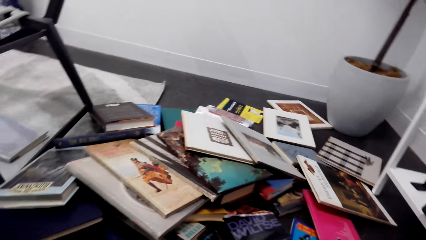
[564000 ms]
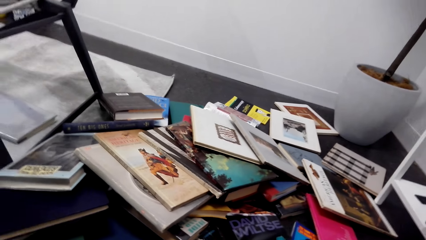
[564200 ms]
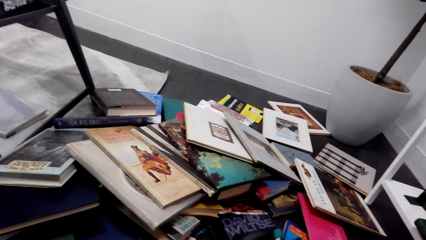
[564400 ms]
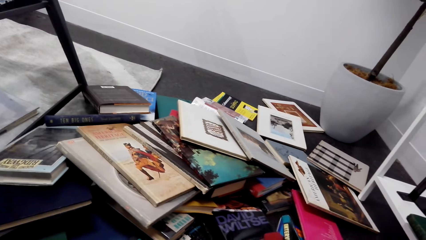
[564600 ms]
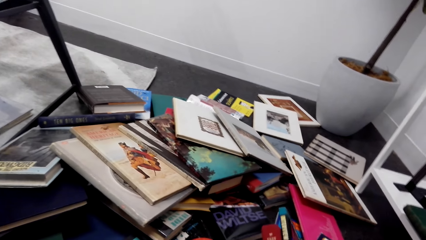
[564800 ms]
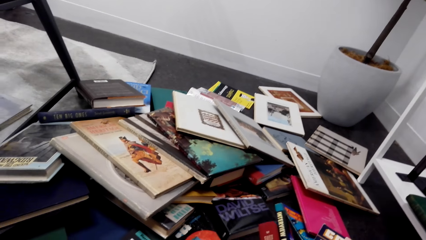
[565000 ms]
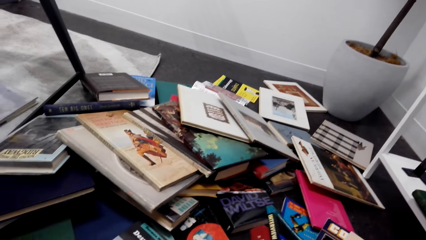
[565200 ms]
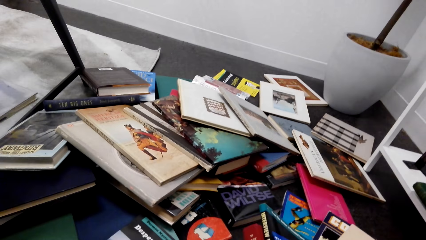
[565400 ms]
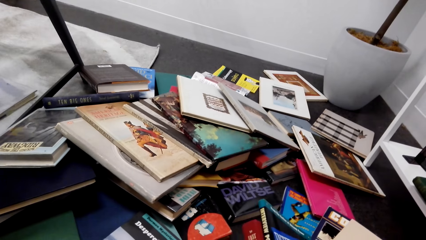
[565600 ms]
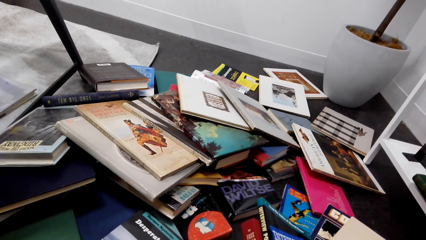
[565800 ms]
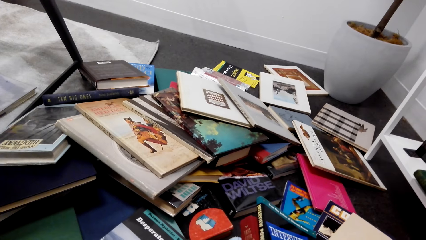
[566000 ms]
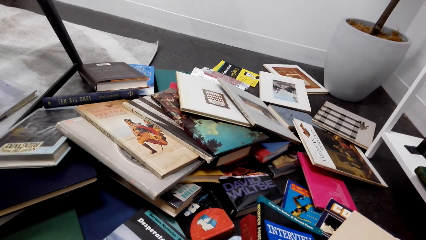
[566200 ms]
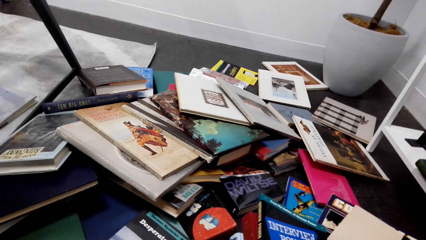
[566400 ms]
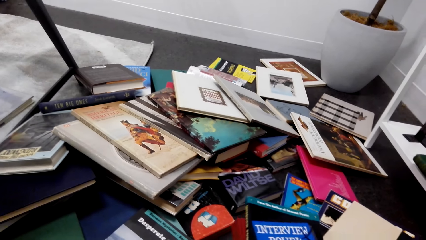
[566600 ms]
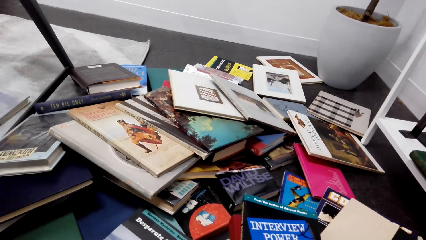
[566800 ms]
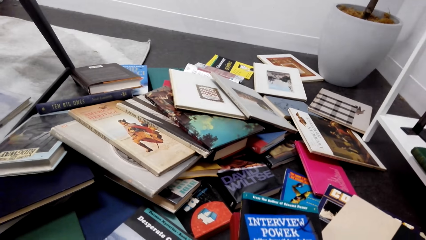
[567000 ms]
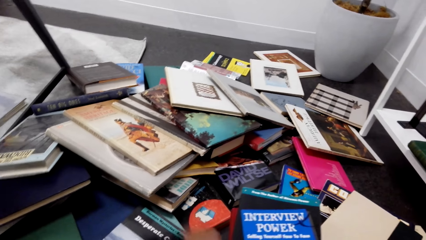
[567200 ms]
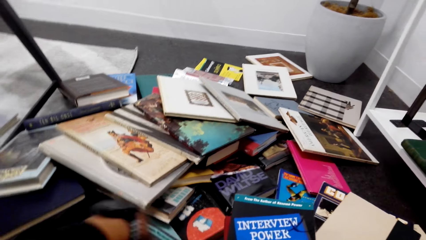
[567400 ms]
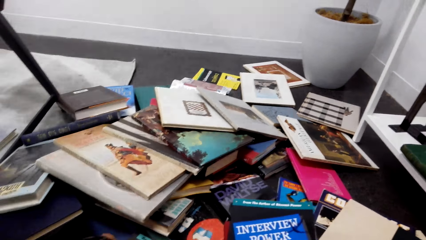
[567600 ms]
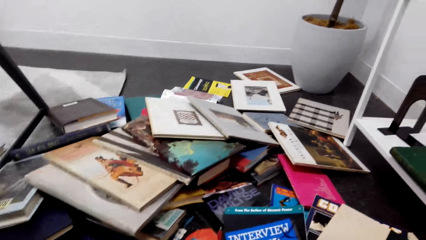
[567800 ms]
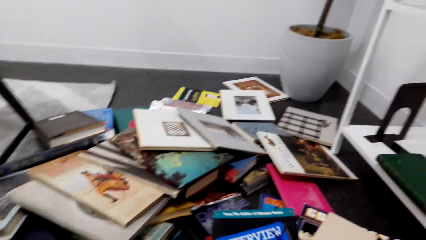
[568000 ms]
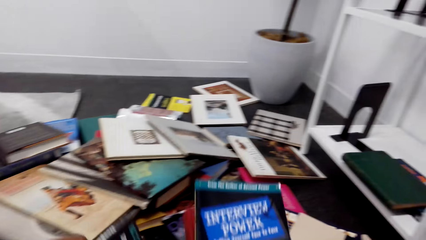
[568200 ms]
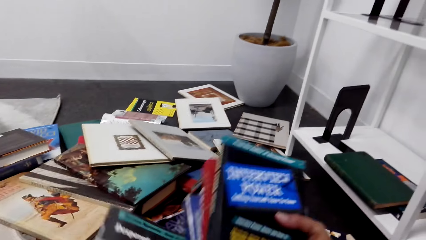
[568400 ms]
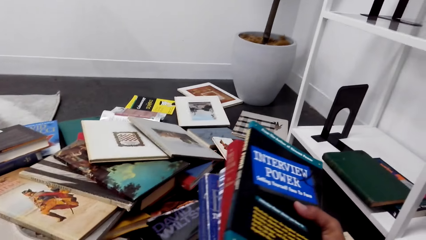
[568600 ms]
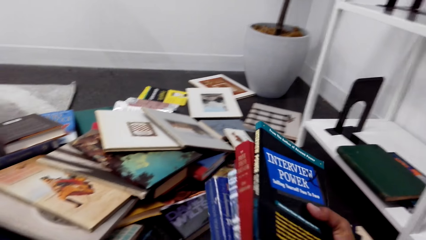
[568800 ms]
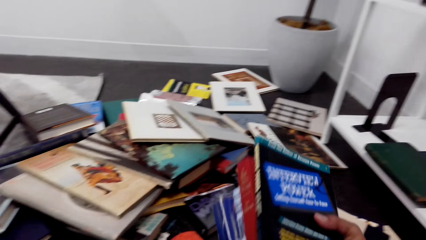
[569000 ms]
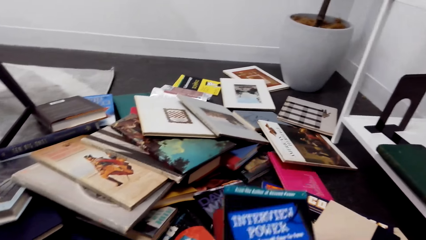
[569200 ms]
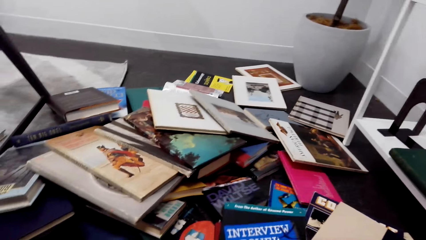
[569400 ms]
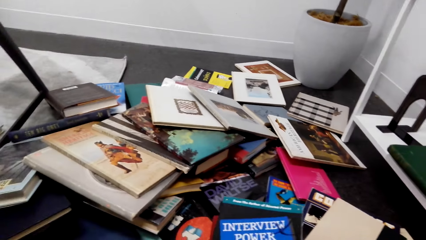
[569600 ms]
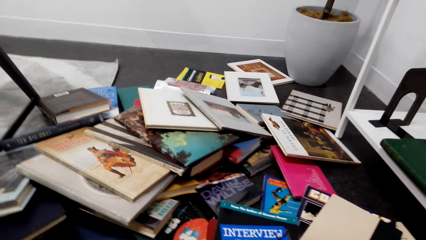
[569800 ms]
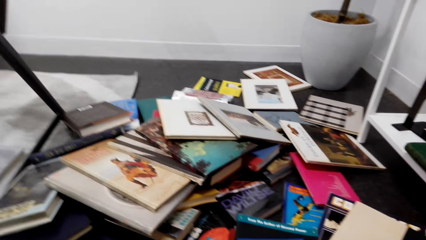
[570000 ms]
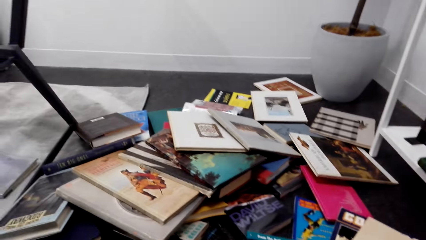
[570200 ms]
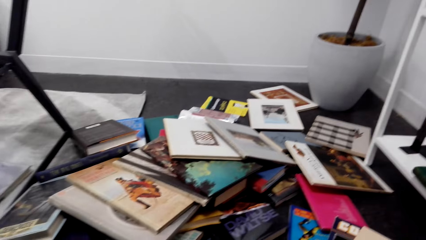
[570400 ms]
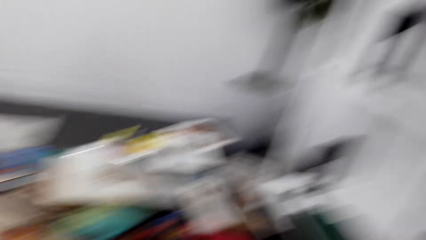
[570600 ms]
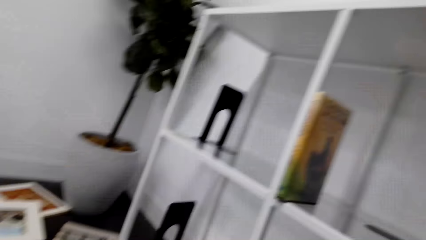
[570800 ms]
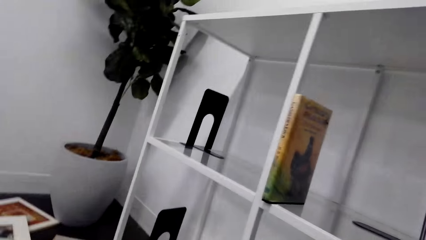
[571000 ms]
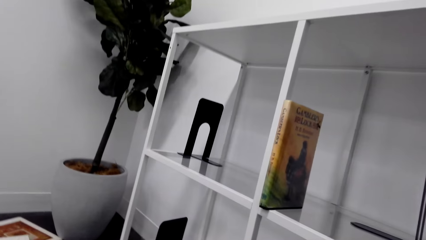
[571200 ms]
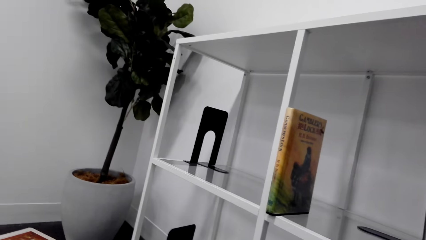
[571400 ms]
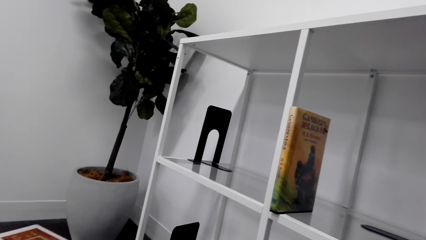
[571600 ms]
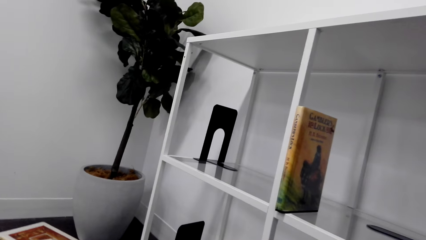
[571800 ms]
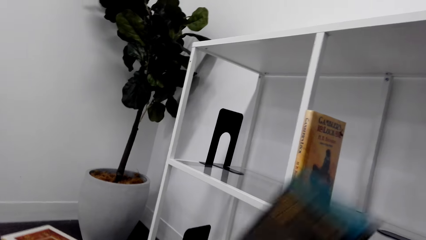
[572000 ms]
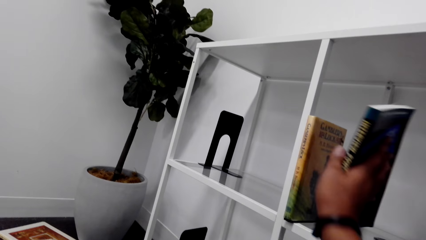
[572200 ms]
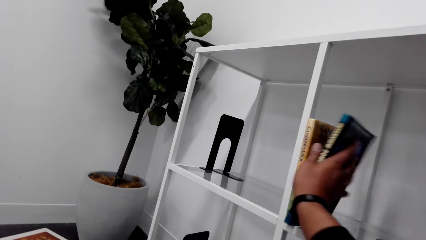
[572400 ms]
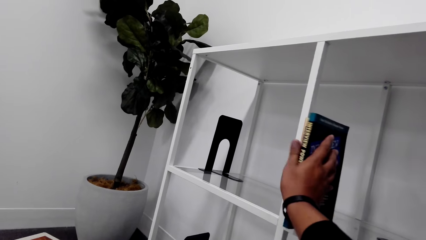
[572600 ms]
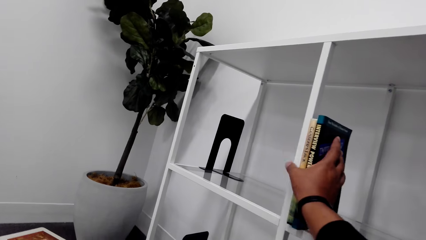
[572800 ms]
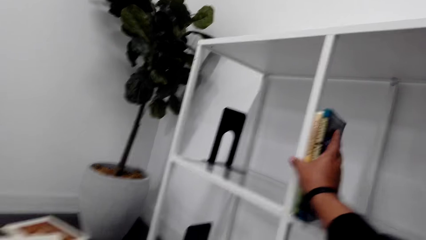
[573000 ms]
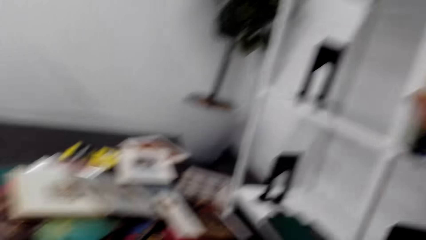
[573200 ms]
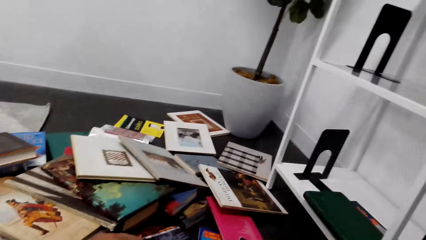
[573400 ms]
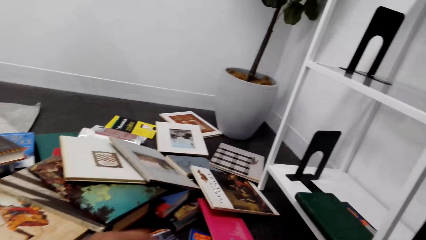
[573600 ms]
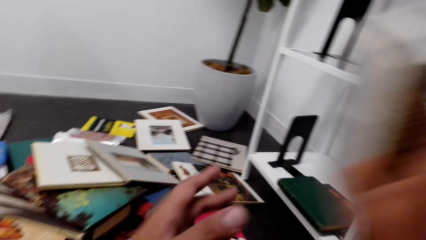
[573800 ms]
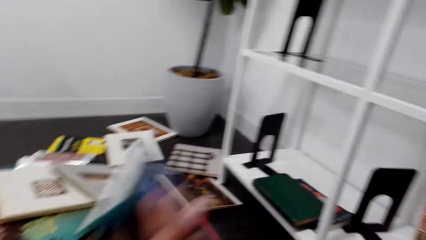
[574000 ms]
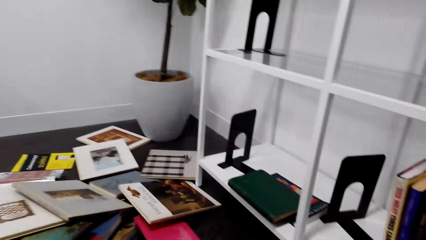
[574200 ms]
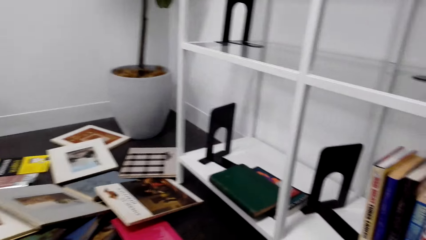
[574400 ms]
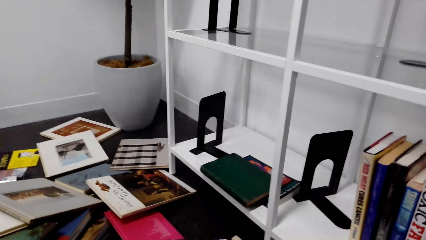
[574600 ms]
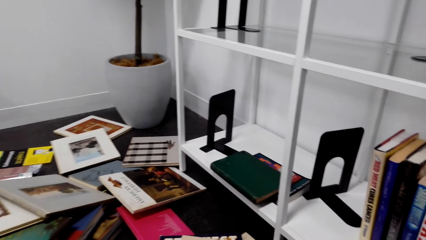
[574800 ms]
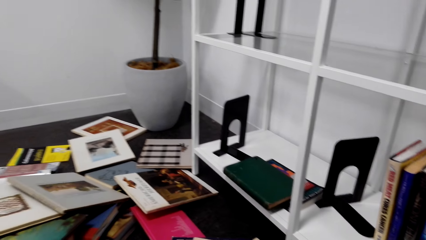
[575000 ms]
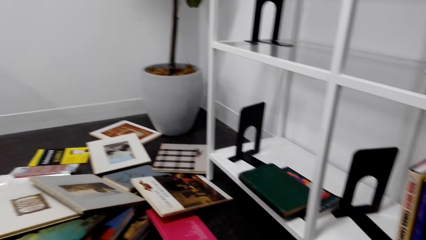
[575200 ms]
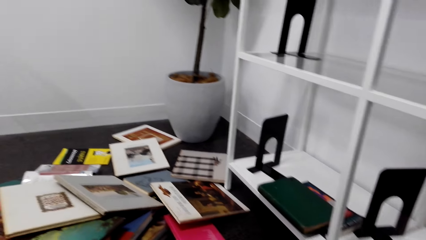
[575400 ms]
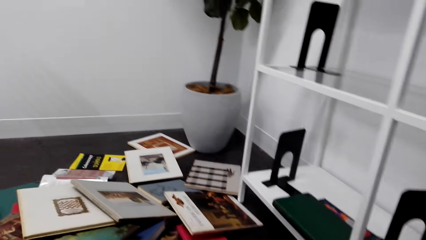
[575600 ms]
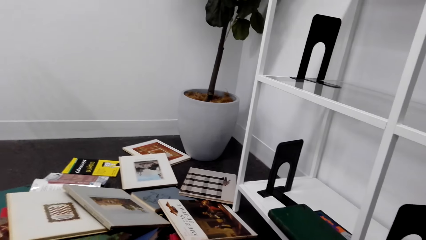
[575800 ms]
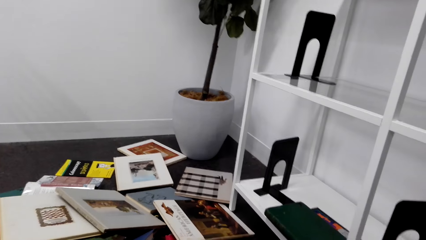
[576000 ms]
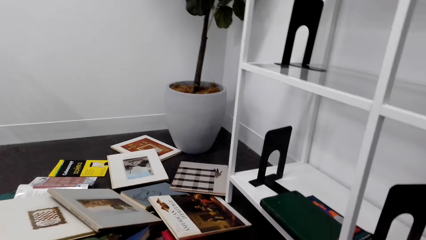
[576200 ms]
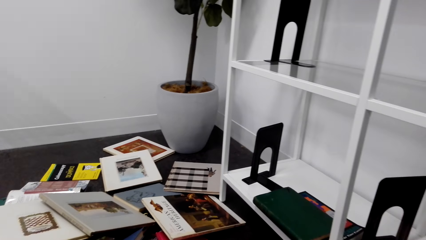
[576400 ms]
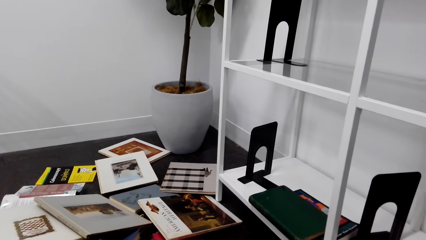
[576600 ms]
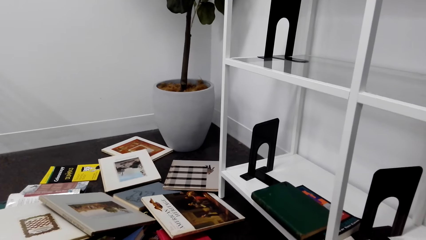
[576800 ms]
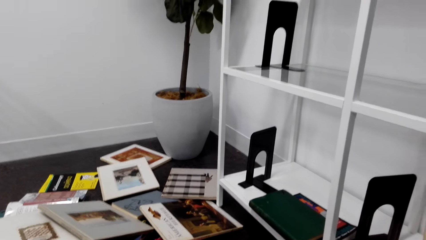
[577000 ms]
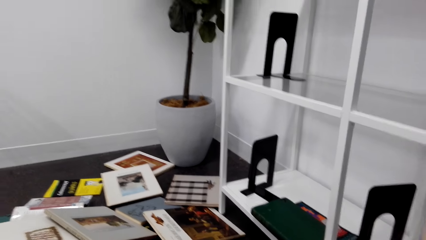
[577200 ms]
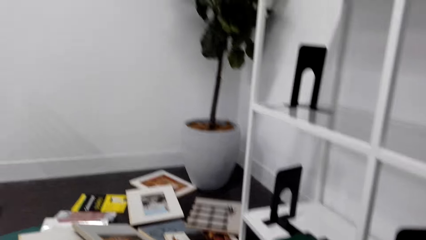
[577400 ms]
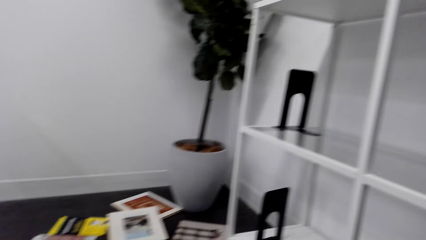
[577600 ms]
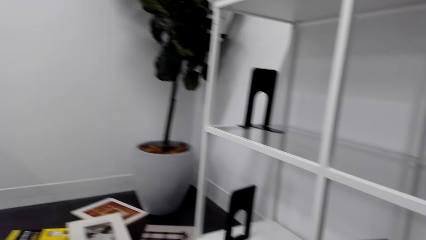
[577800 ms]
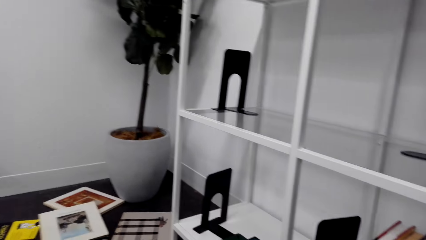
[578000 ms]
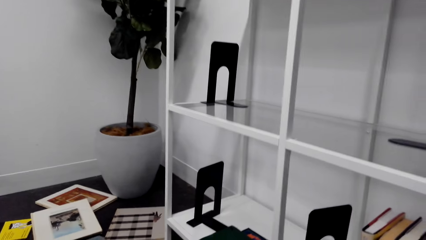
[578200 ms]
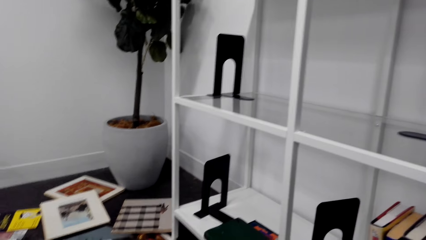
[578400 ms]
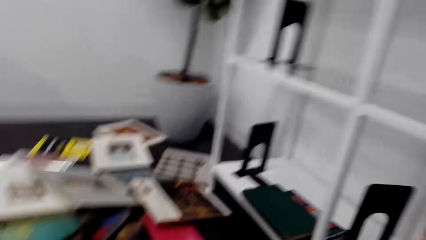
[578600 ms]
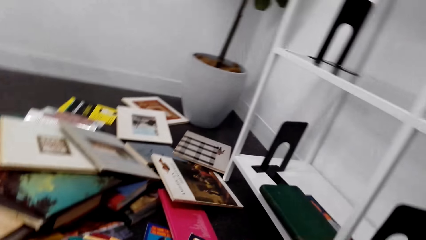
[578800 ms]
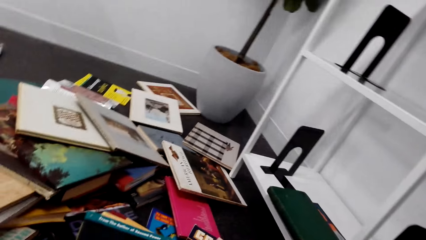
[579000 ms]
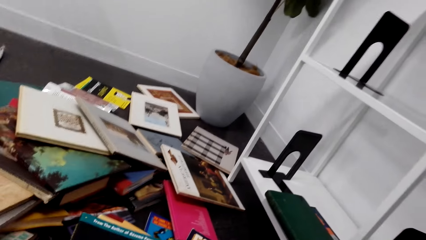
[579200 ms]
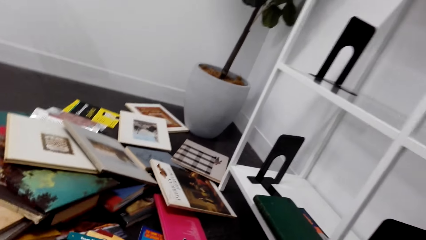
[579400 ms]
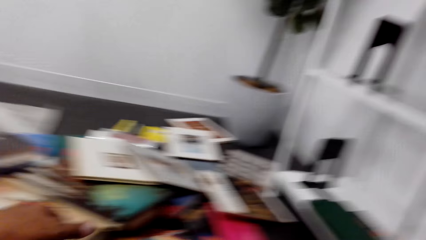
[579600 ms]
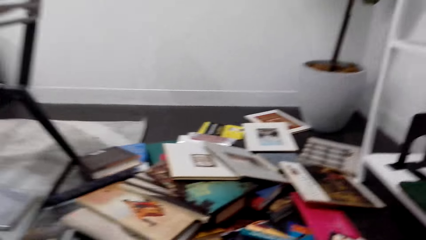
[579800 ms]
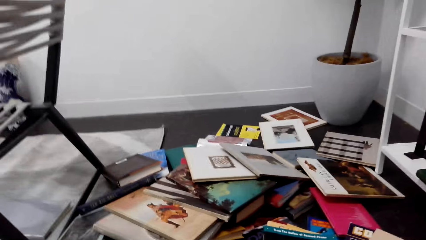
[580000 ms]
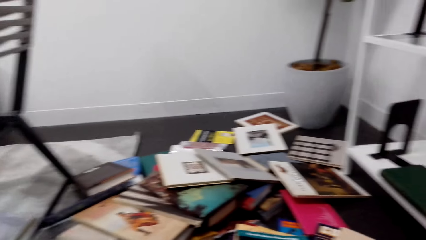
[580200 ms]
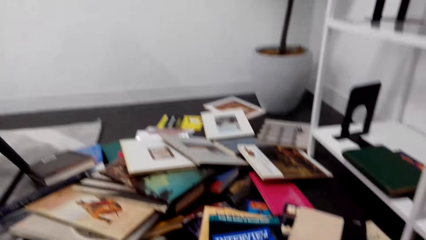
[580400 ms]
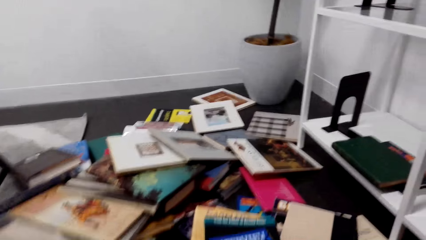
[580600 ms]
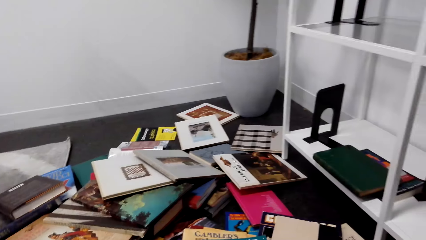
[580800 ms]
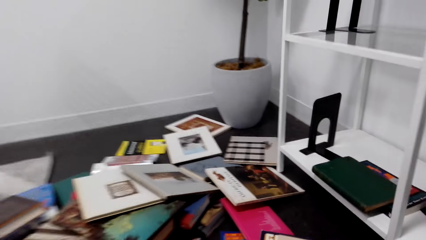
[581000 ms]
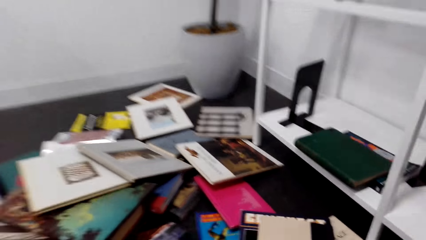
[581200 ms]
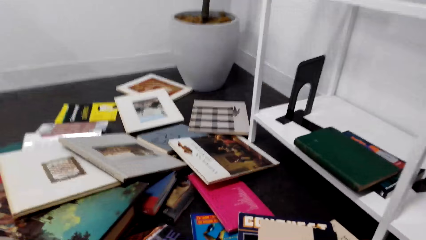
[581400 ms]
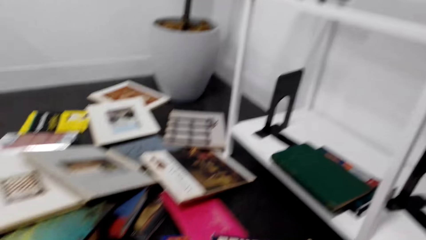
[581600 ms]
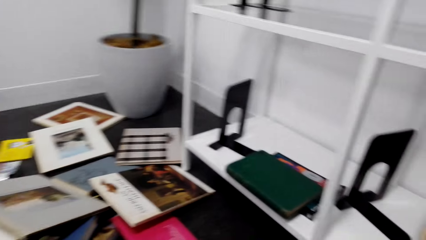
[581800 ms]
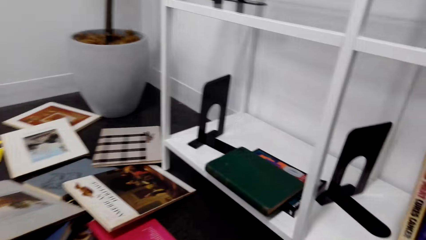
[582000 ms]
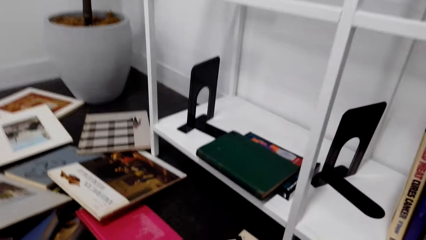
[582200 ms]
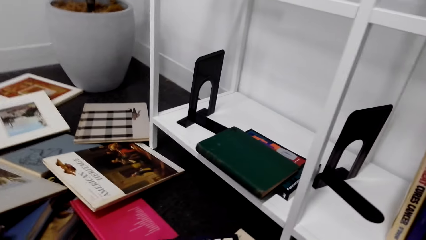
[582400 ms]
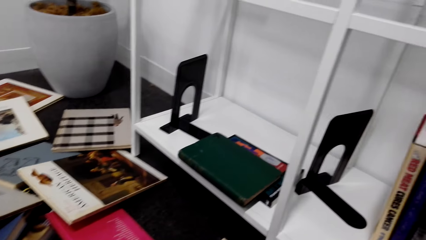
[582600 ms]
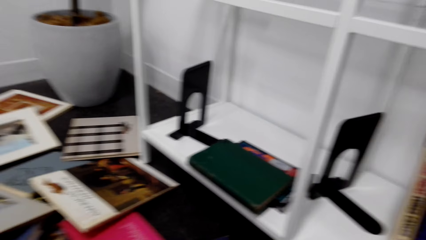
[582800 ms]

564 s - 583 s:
The camera wearer looks at the shelf. They put a book on the shelf. They arrange the books on the shelf. They remove the books from the shelf. They look around the room. They sort the books on the floor.
